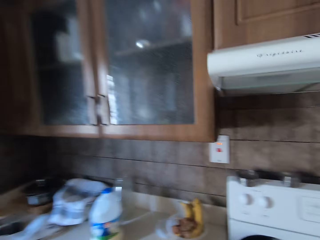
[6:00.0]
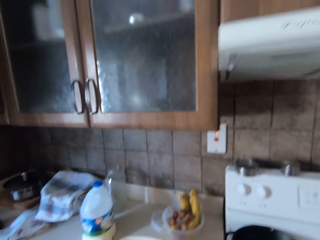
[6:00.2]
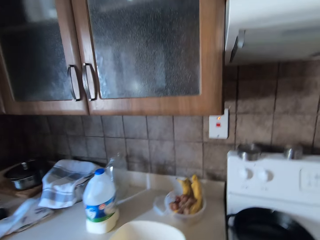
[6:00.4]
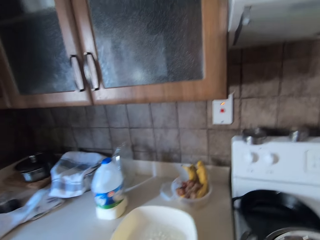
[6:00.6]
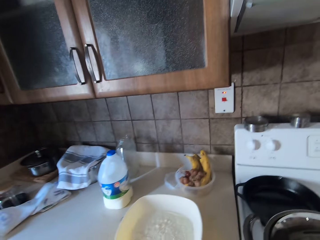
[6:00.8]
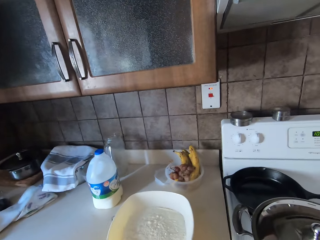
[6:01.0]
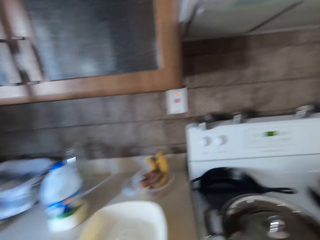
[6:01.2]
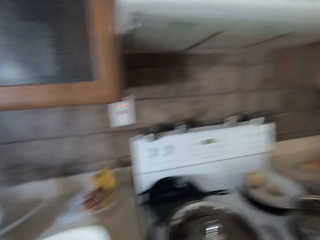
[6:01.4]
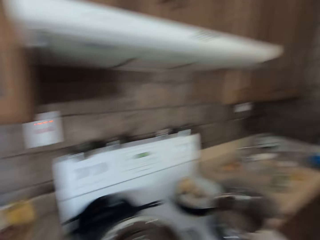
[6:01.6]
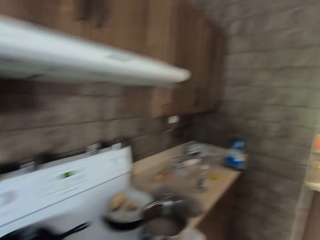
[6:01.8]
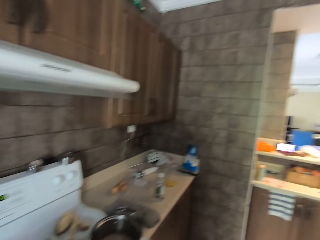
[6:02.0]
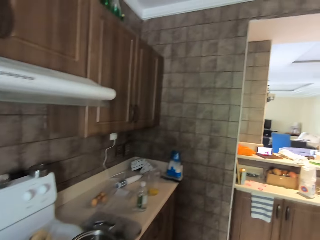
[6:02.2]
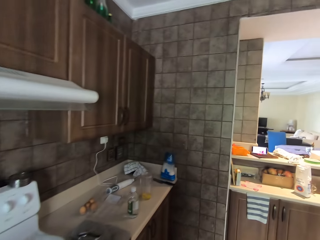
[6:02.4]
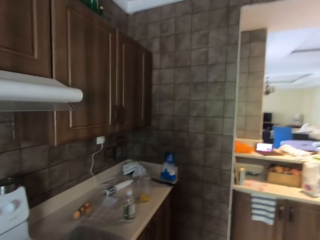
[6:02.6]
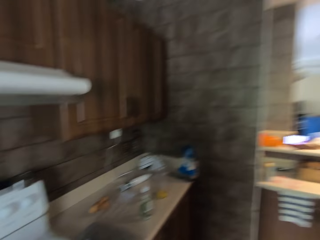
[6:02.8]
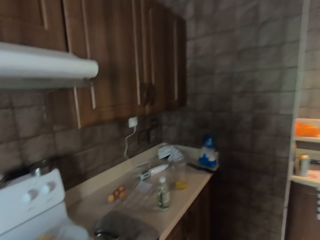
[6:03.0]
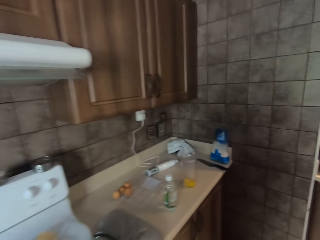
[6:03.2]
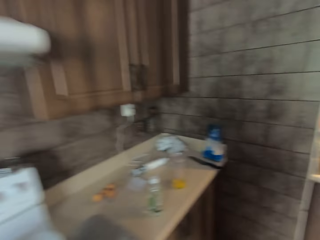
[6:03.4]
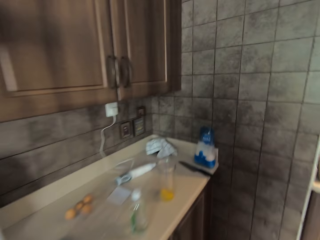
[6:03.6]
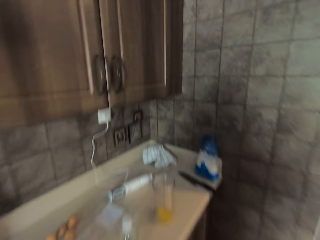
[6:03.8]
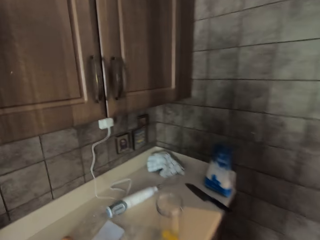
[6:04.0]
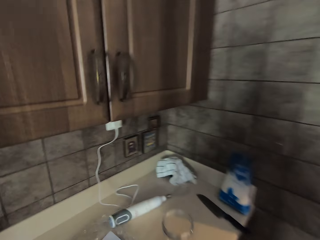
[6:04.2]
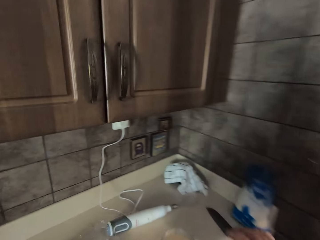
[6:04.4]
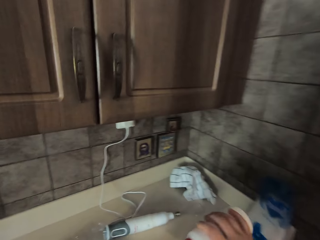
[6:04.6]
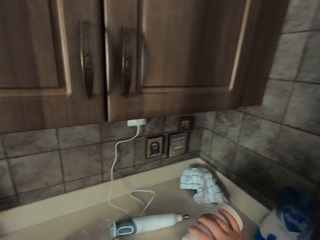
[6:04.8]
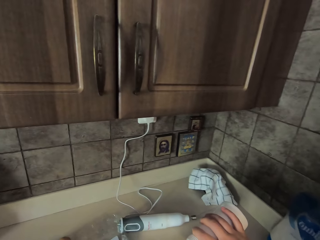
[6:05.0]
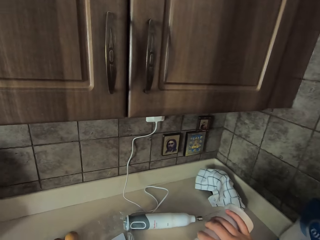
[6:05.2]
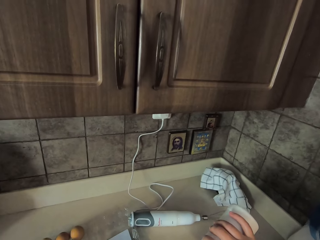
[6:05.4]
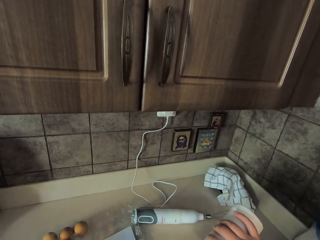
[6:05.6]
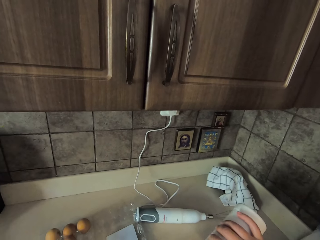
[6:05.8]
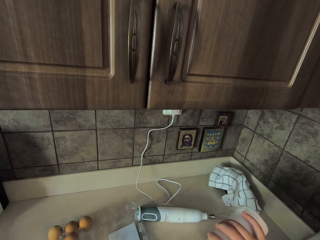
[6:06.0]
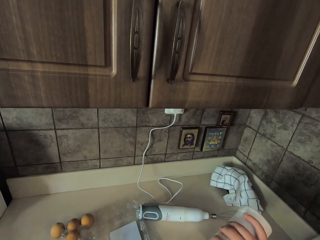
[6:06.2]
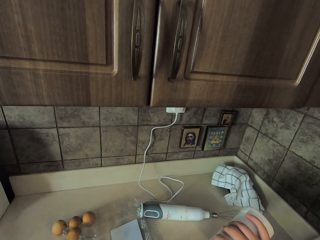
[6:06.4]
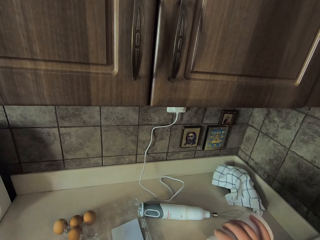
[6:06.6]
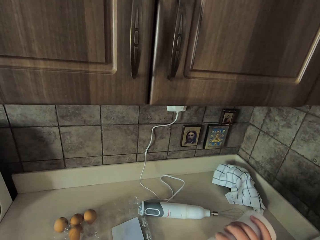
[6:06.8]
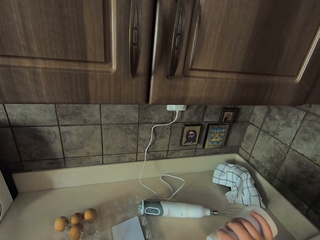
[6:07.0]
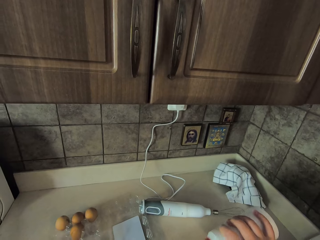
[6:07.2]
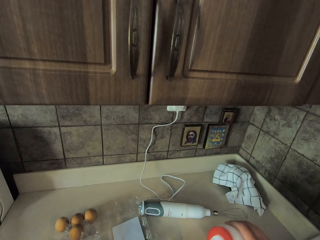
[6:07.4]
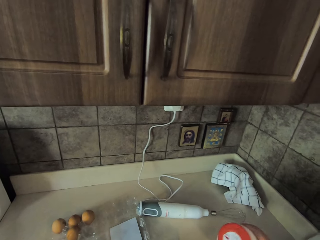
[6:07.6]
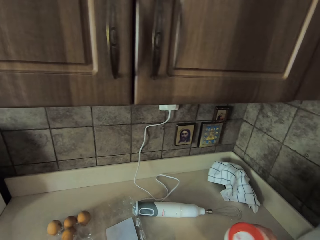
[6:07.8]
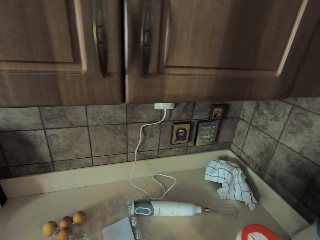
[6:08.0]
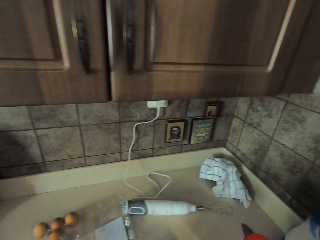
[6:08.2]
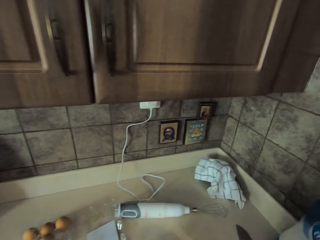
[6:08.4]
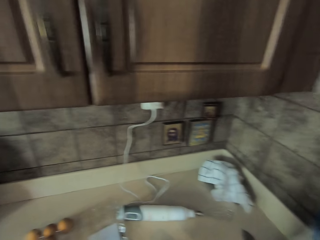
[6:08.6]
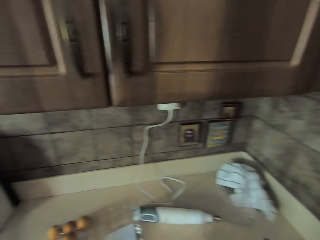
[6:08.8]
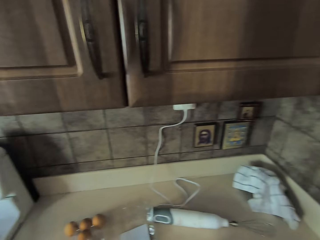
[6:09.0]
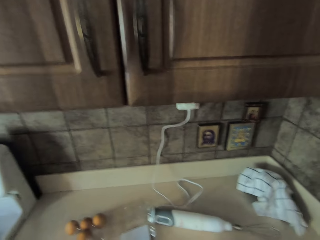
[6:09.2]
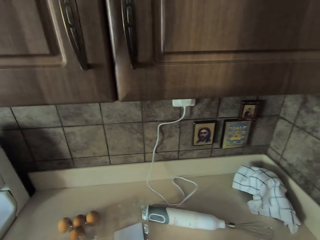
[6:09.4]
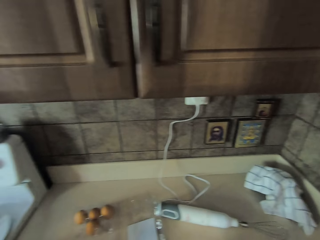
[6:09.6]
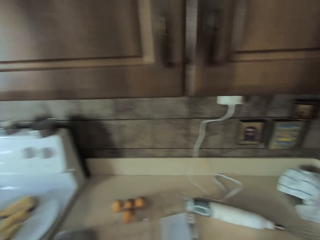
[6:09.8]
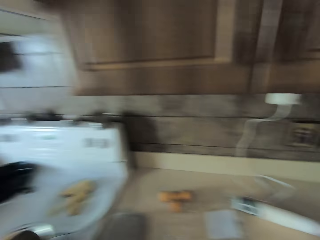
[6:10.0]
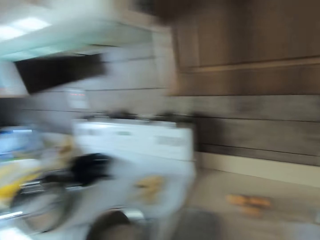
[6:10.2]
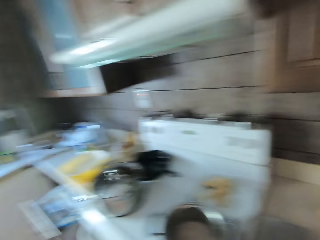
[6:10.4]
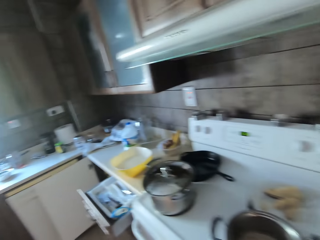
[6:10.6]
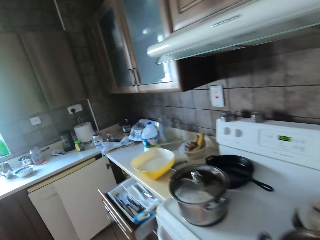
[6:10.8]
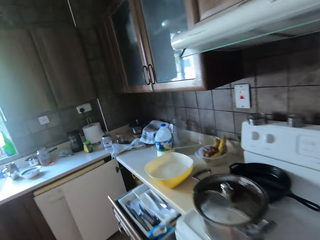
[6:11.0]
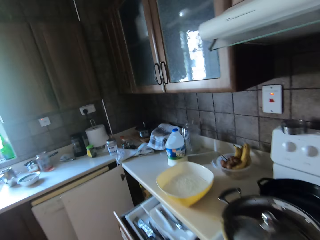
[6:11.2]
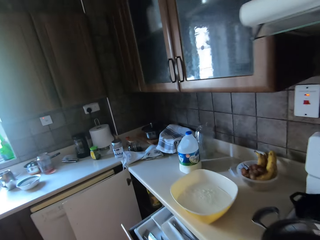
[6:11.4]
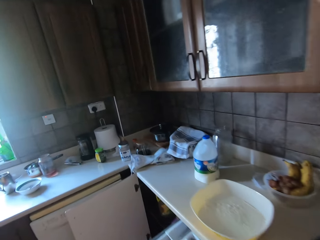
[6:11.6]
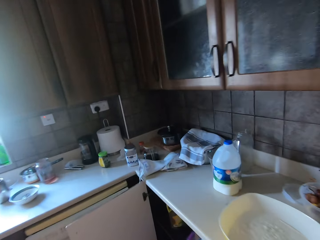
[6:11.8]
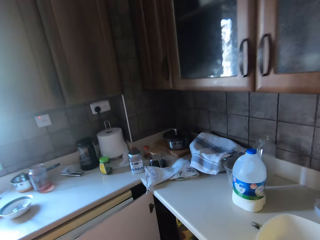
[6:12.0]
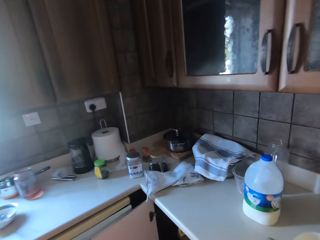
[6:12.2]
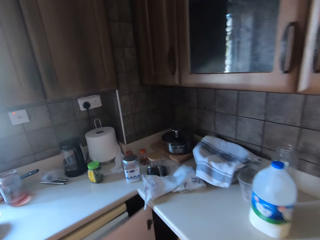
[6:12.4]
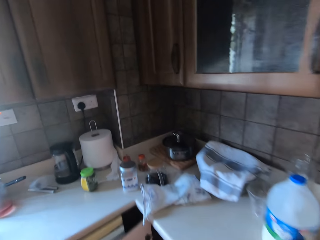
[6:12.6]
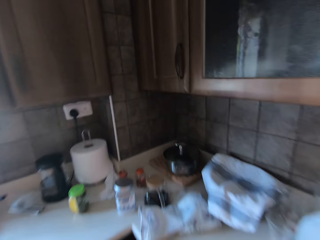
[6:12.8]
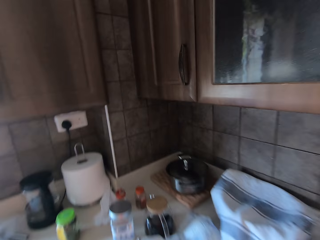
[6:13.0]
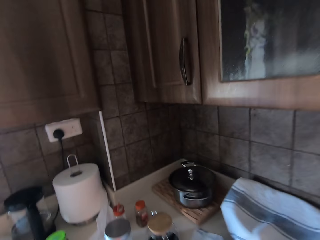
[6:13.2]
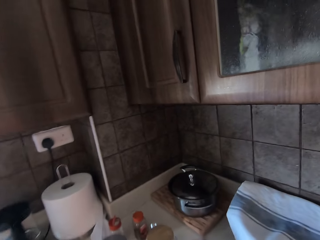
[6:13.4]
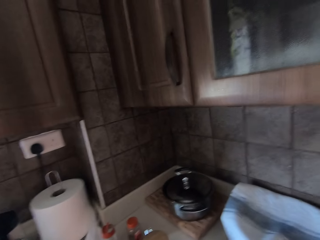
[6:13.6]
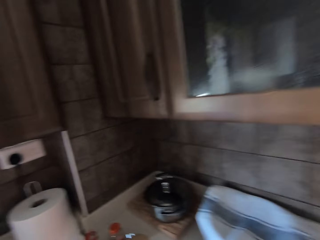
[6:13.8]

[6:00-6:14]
The camera wearer turns right. They walk to the kitchen bench. They put something in a jug. They pour something. They walk left. They move around.

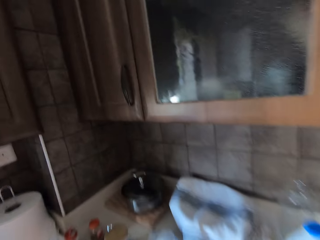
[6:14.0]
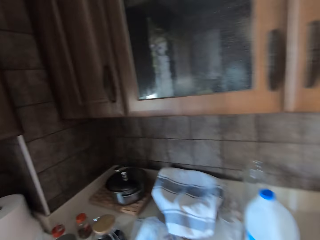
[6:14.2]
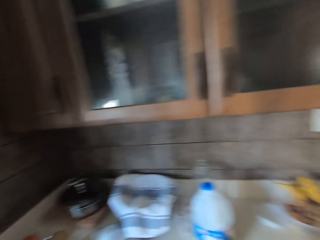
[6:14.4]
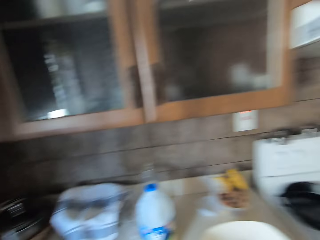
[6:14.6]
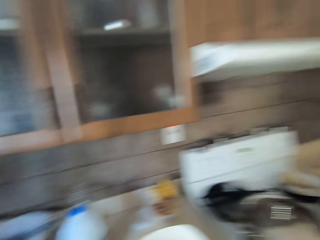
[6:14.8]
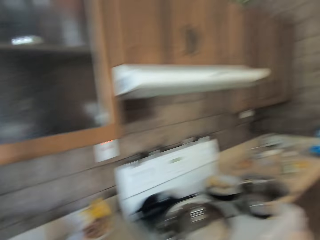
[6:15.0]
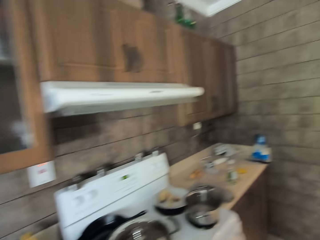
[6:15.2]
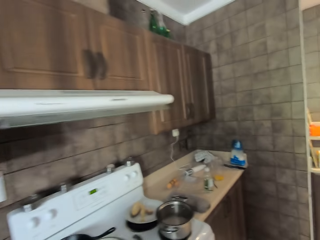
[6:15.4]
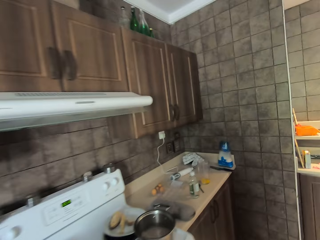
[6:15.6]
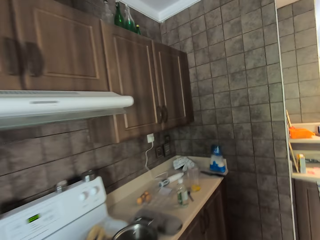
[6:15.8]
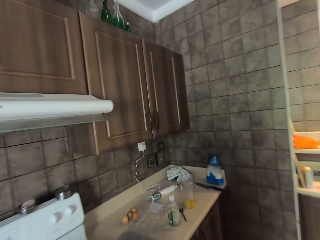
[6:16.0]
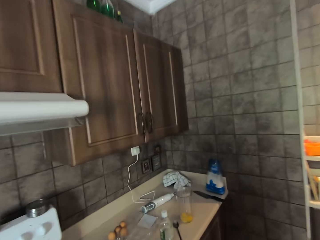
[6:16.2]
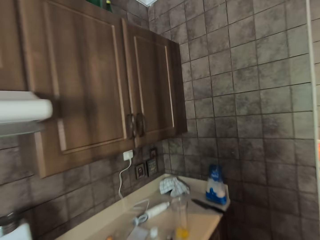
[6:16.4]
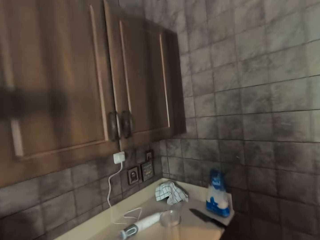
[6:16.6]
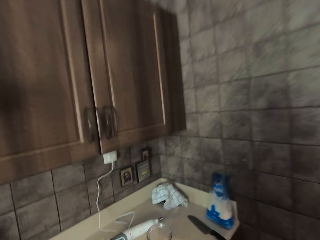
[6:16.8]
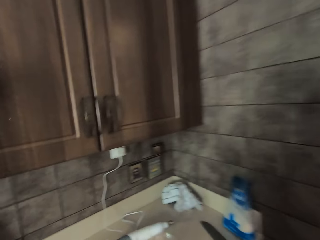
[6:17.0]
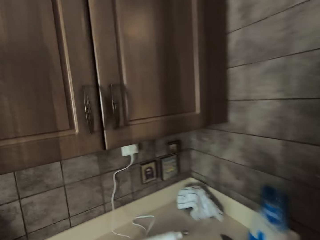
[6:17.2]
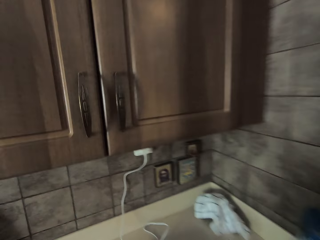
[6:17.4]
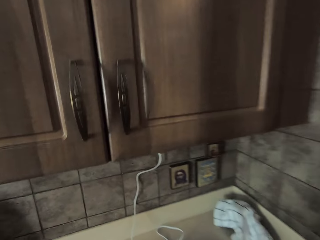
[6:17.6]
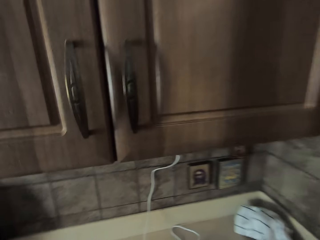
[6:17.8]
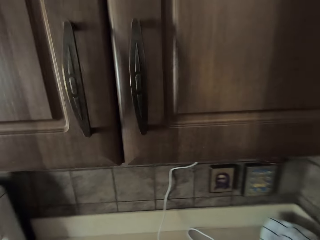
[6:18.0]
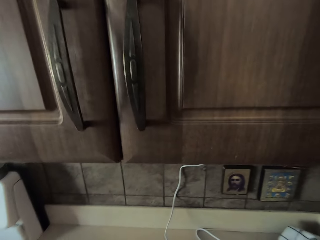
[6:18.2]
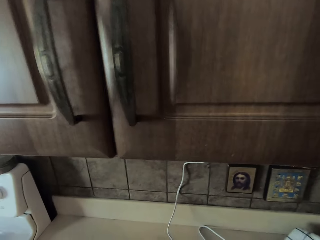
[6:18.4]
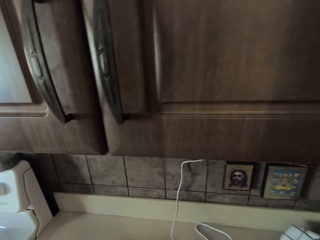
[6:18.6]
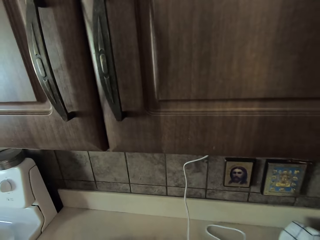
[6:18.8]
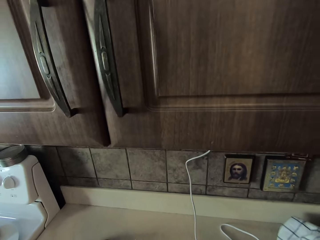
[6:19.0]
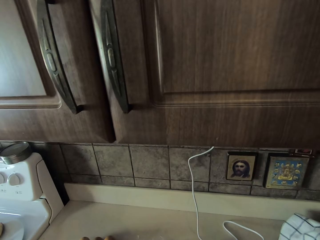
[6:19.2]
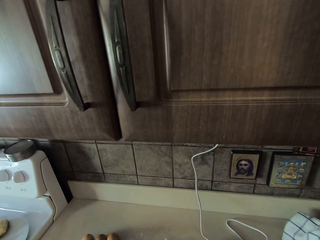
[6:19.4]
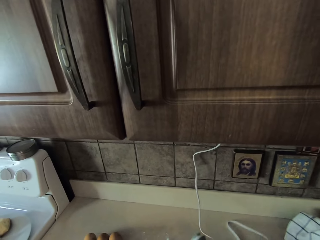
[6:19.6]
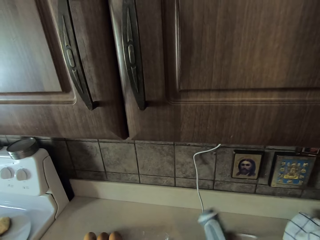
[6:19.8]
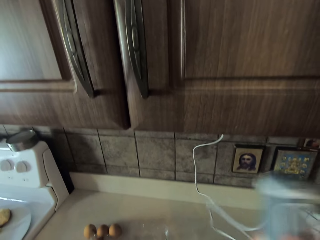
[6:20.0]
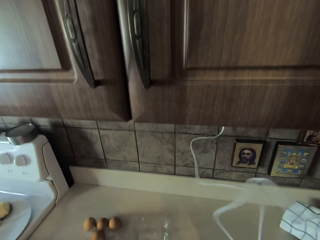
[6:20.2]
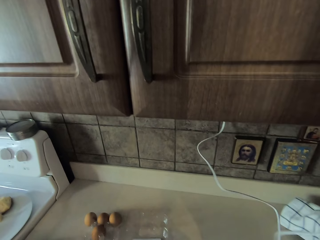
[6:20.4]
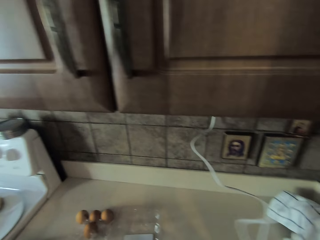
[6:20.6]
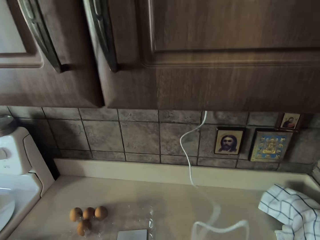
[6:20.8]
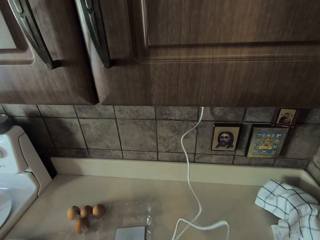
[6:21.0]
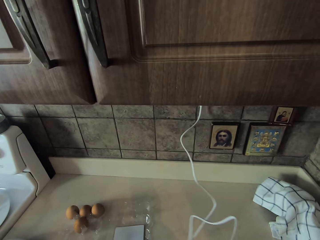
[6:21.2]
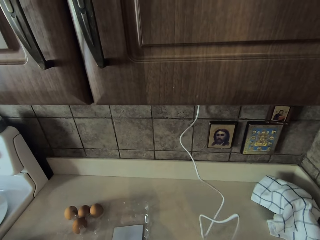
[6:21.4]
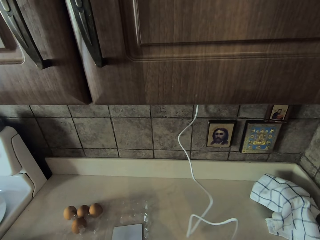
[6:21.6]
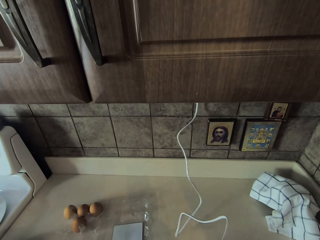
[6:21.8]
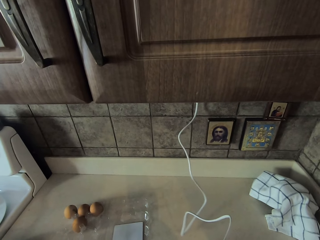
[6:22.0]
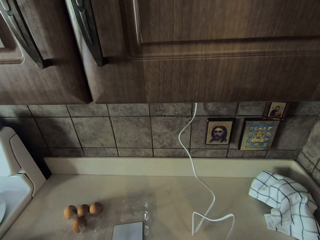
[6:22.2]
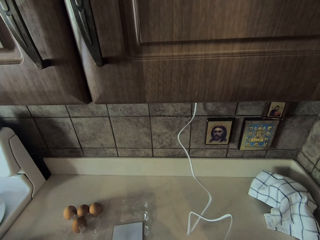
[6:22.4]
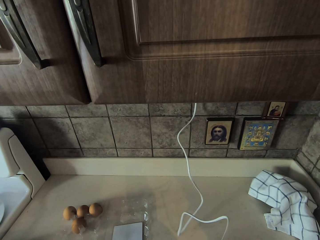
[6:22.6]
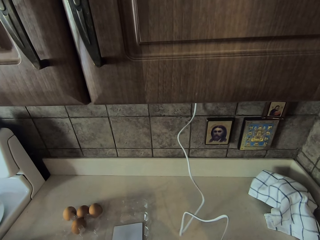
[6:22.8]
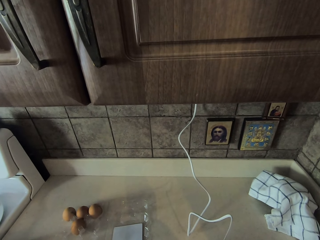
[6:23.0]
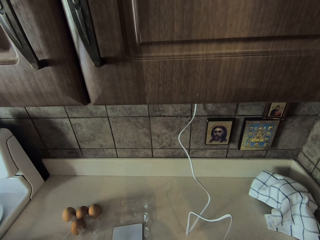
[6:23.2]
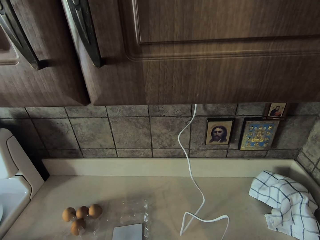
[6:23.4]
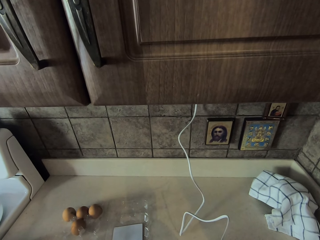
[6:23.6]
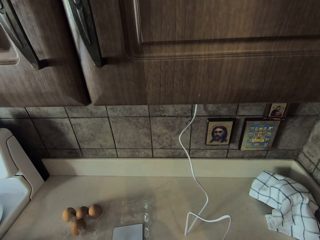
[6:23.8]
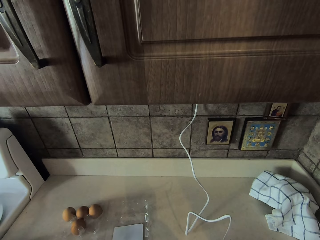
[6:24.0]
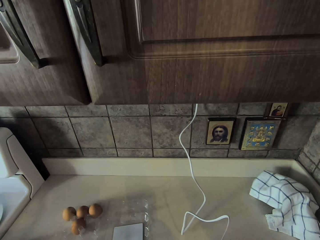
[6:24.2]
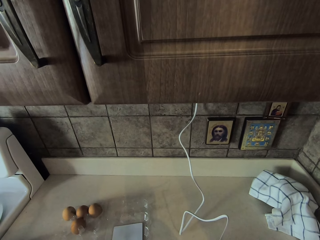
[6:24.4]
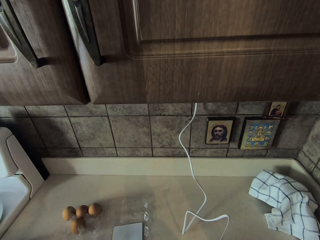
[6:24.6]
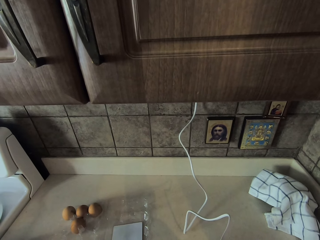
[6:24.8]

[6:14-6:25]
The camera wearer walks right. They pick up the electric egg beater or connected whisk.
